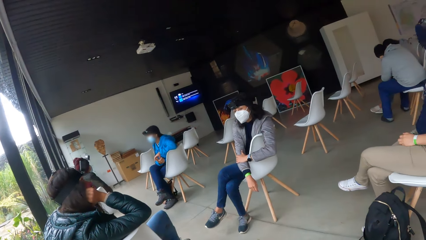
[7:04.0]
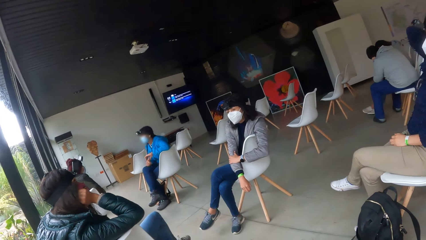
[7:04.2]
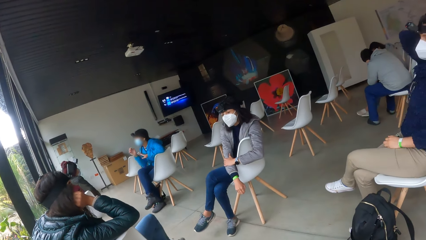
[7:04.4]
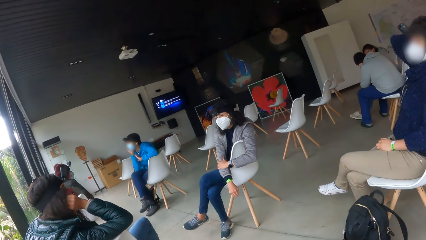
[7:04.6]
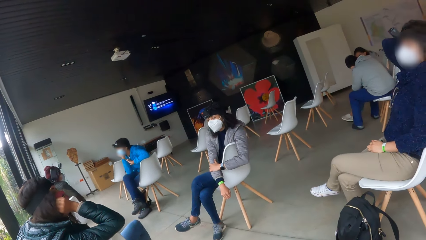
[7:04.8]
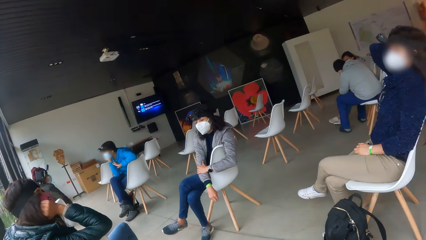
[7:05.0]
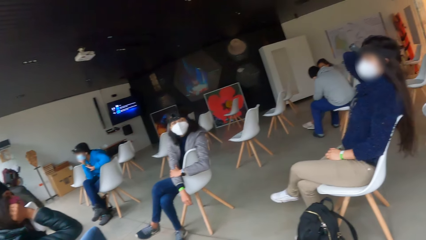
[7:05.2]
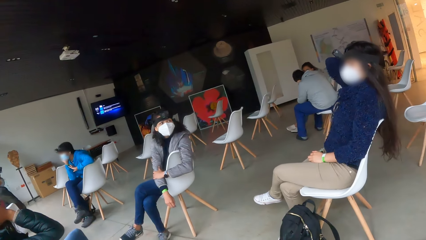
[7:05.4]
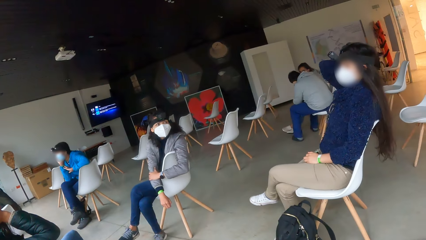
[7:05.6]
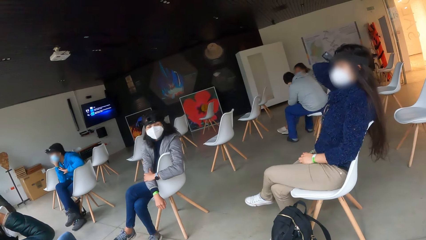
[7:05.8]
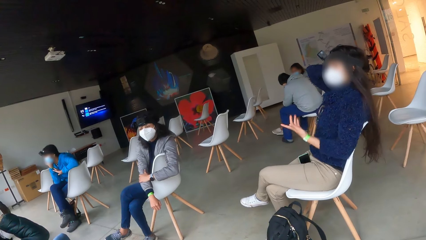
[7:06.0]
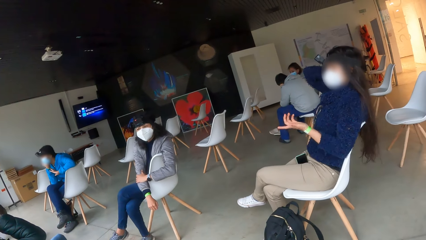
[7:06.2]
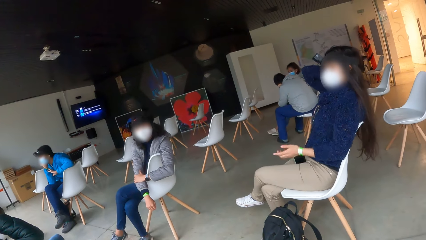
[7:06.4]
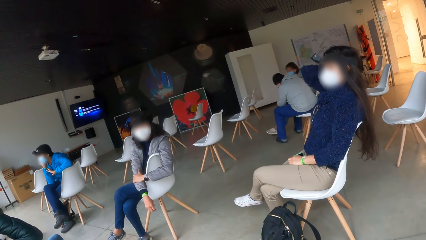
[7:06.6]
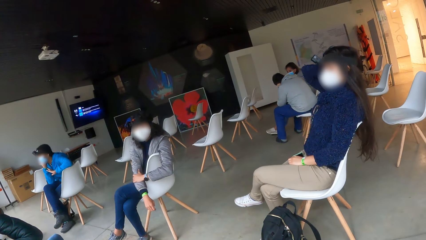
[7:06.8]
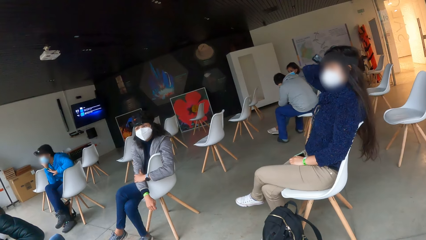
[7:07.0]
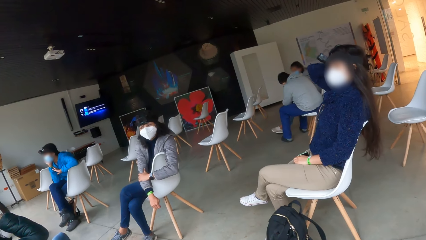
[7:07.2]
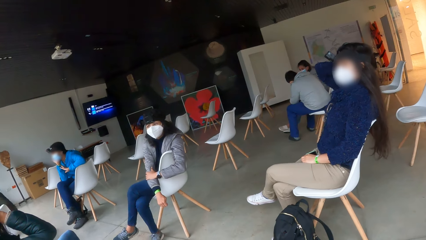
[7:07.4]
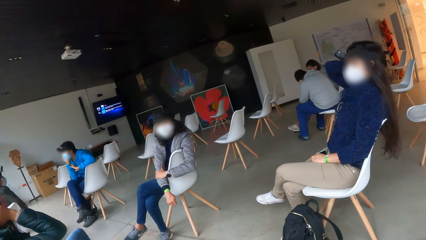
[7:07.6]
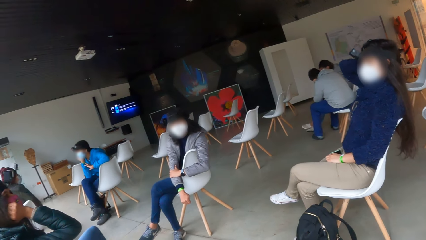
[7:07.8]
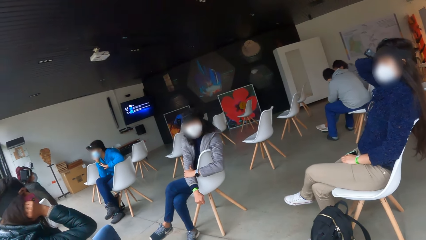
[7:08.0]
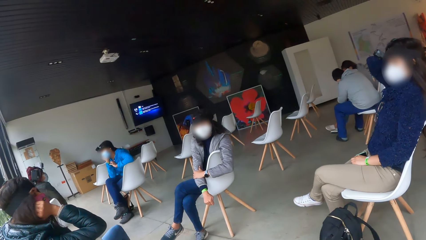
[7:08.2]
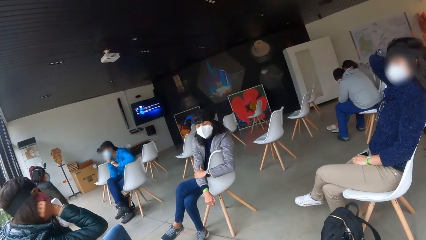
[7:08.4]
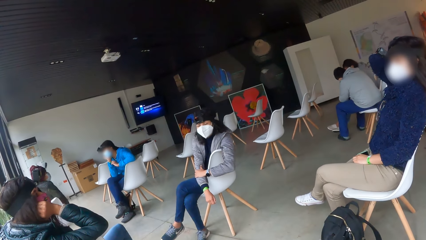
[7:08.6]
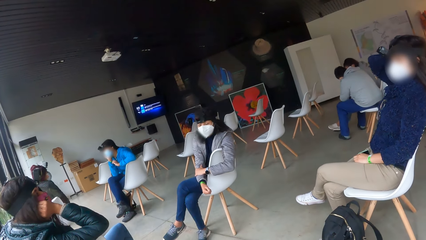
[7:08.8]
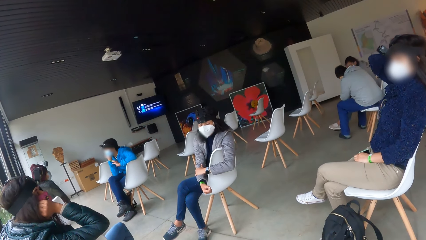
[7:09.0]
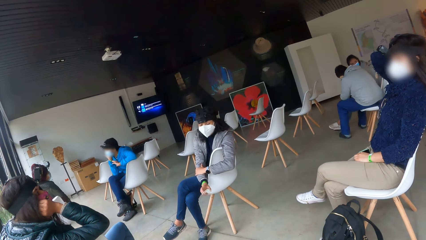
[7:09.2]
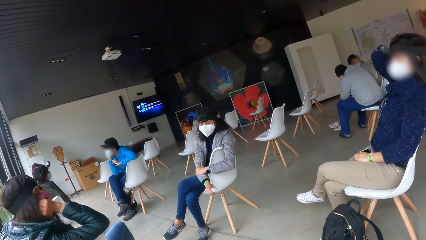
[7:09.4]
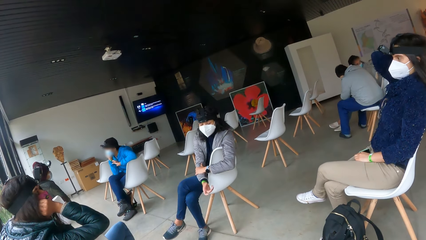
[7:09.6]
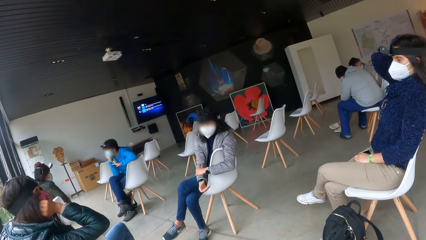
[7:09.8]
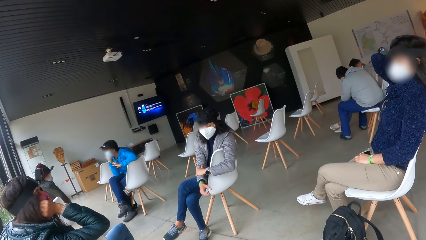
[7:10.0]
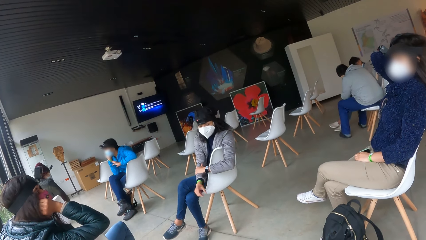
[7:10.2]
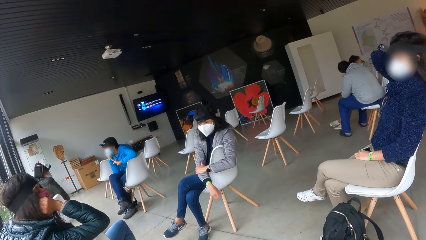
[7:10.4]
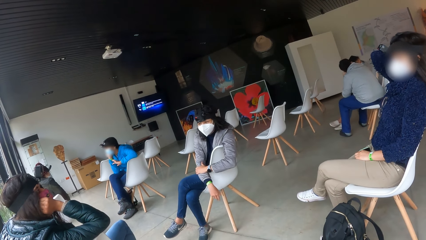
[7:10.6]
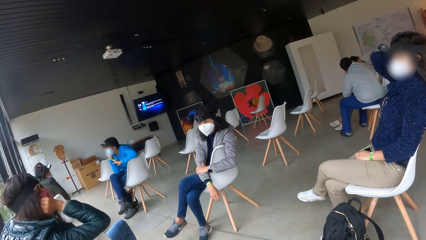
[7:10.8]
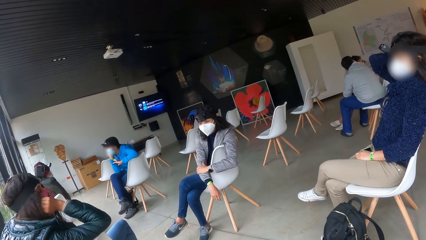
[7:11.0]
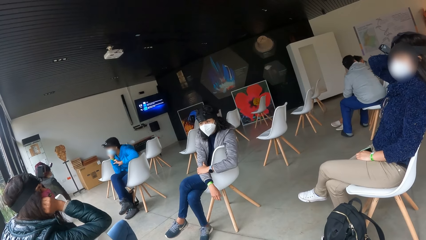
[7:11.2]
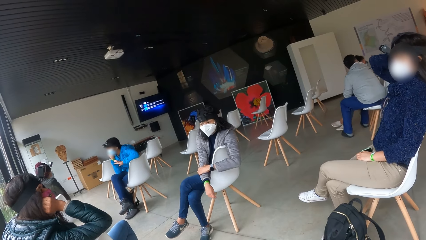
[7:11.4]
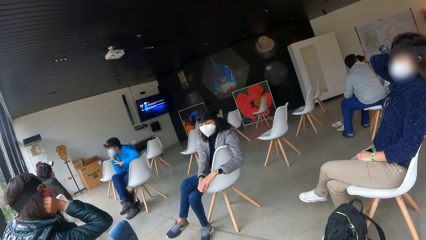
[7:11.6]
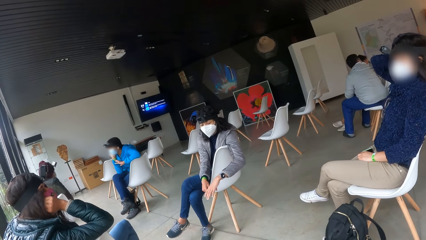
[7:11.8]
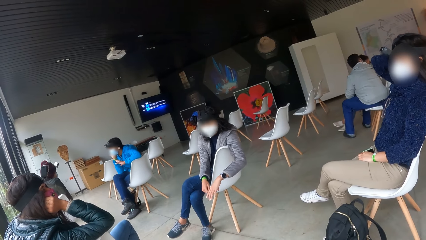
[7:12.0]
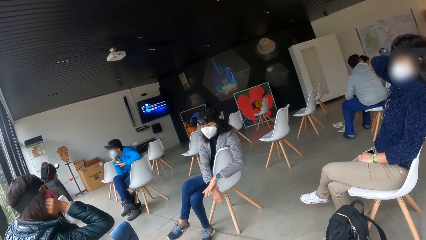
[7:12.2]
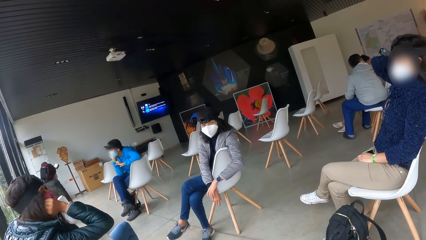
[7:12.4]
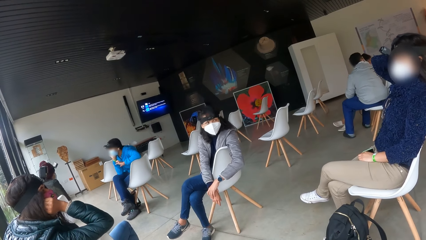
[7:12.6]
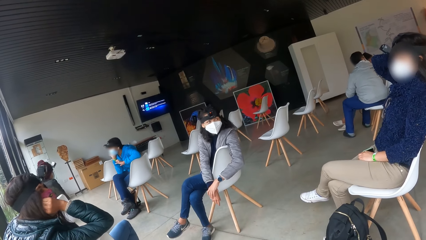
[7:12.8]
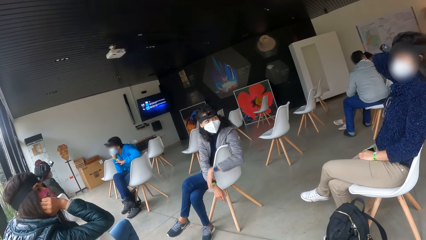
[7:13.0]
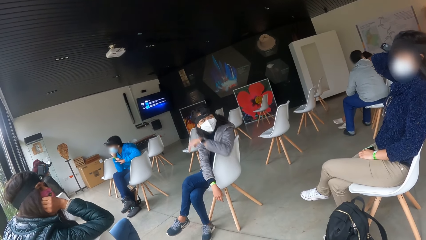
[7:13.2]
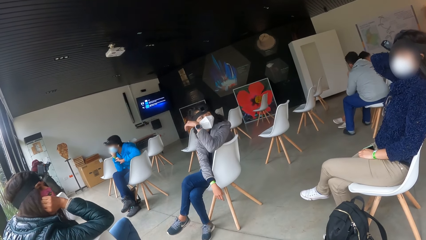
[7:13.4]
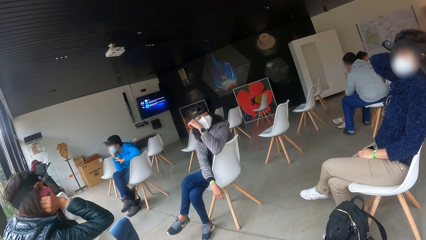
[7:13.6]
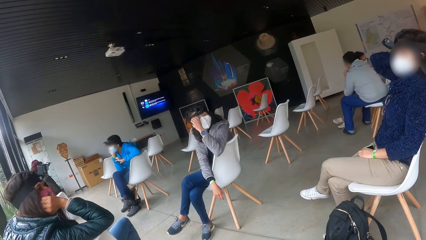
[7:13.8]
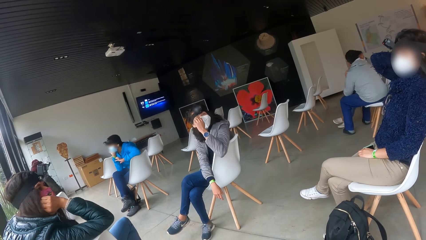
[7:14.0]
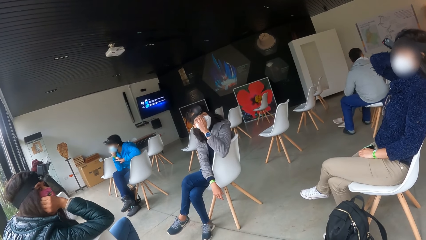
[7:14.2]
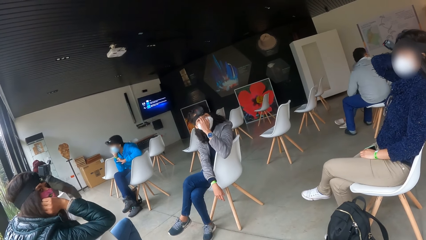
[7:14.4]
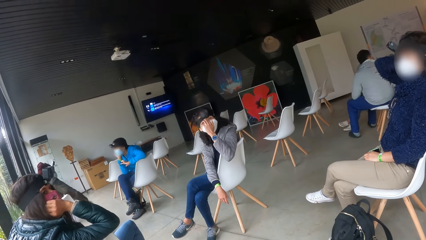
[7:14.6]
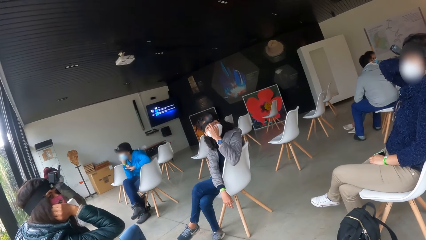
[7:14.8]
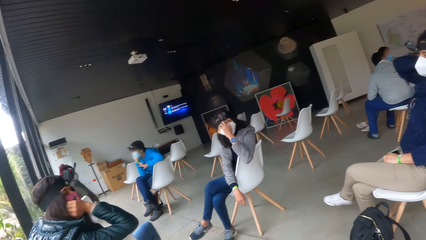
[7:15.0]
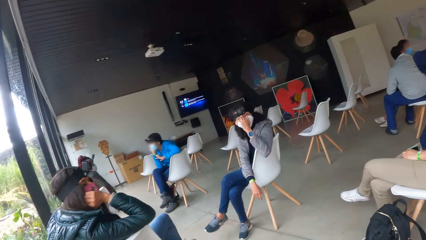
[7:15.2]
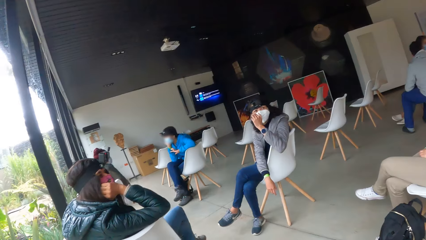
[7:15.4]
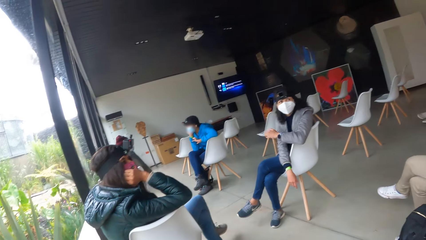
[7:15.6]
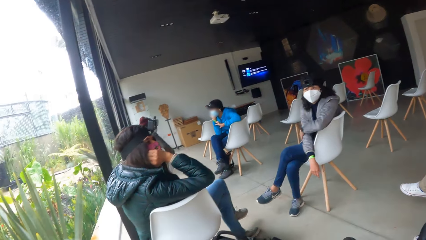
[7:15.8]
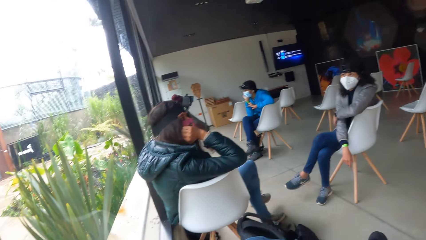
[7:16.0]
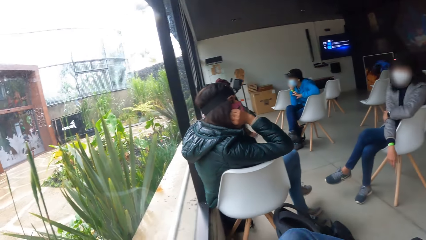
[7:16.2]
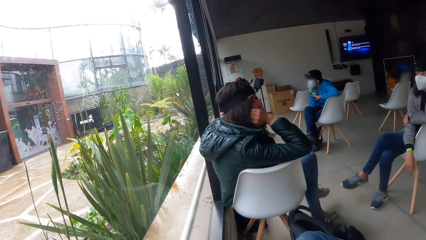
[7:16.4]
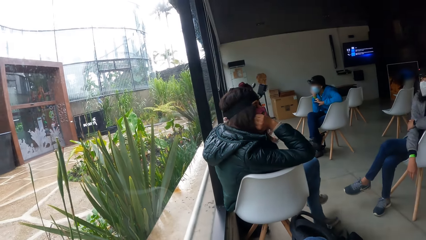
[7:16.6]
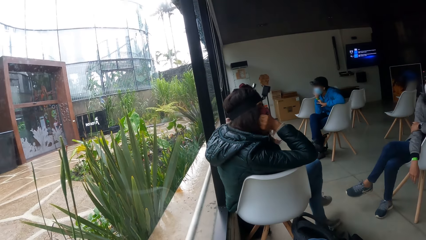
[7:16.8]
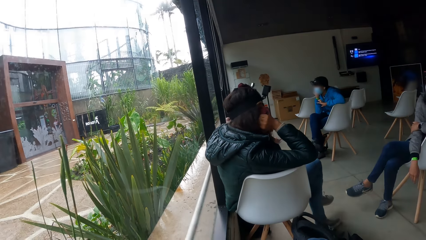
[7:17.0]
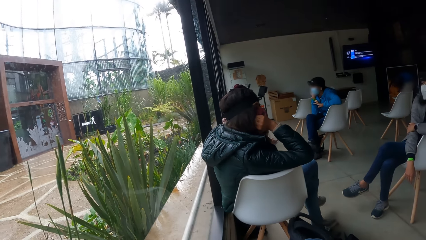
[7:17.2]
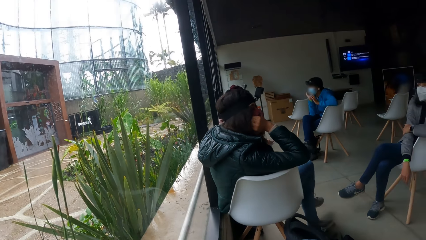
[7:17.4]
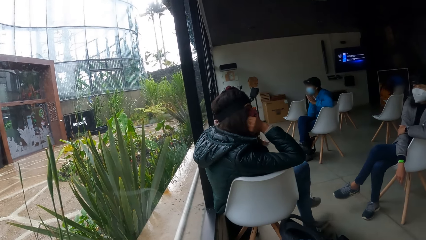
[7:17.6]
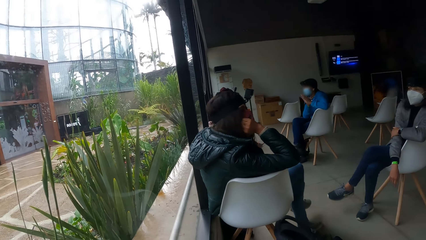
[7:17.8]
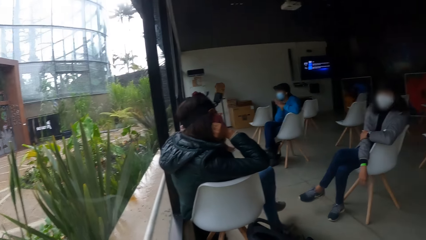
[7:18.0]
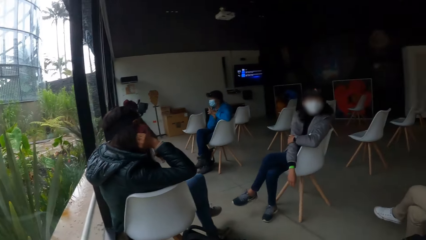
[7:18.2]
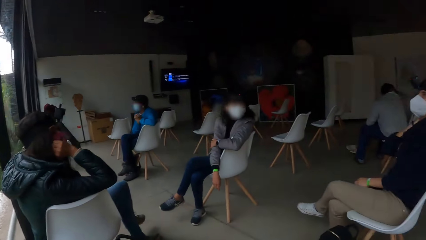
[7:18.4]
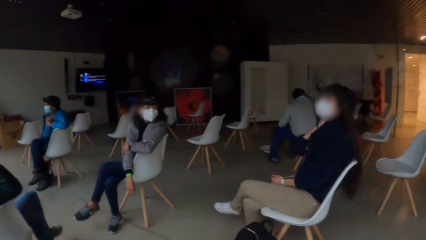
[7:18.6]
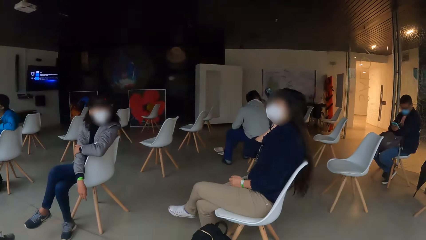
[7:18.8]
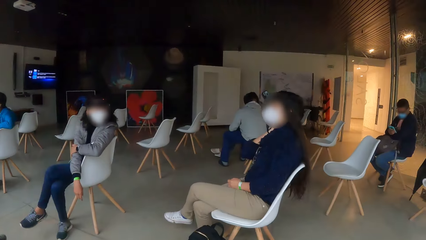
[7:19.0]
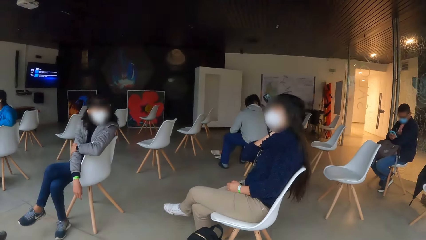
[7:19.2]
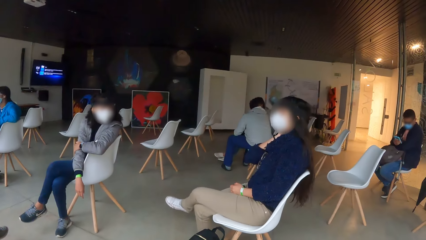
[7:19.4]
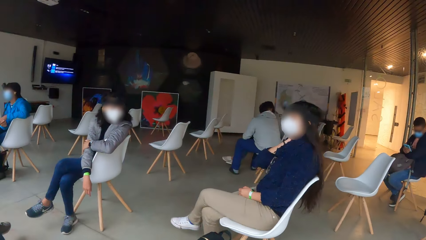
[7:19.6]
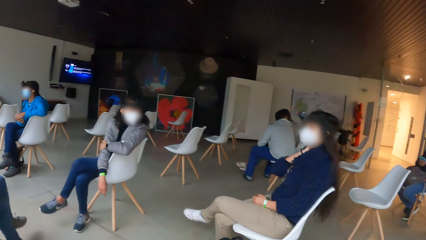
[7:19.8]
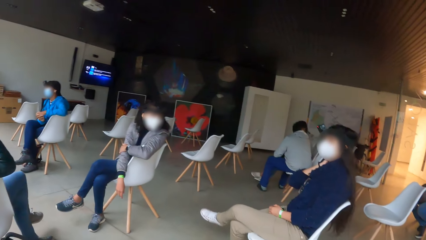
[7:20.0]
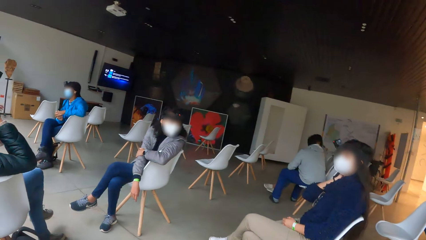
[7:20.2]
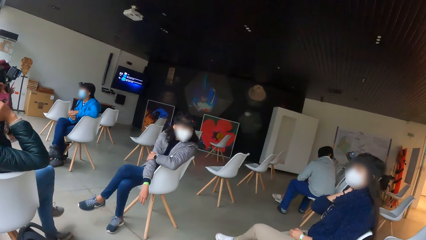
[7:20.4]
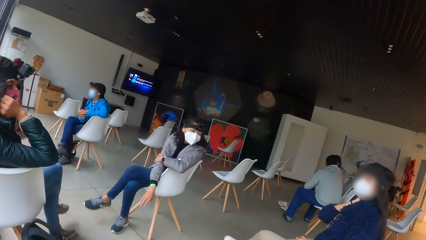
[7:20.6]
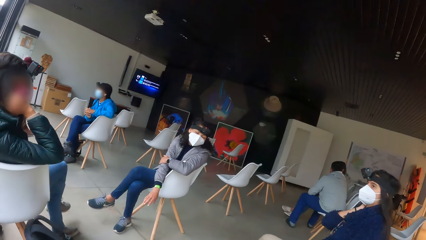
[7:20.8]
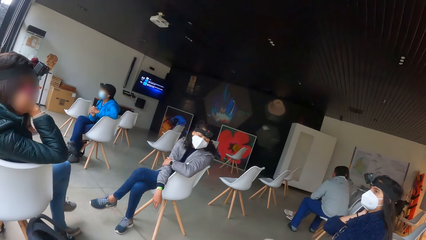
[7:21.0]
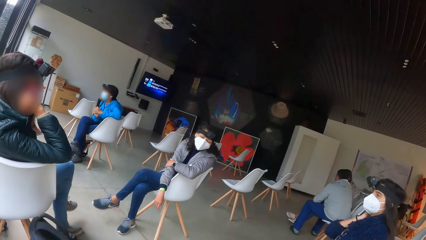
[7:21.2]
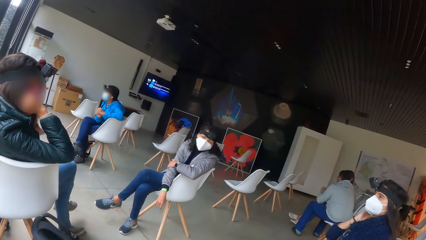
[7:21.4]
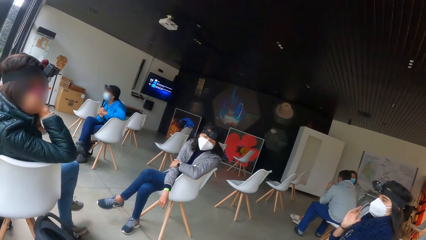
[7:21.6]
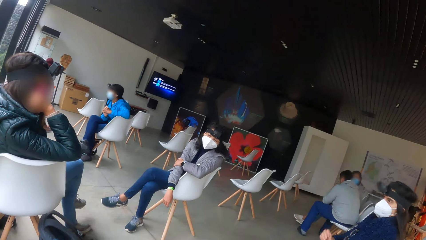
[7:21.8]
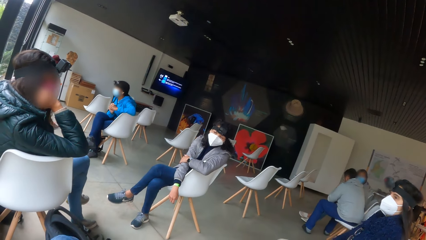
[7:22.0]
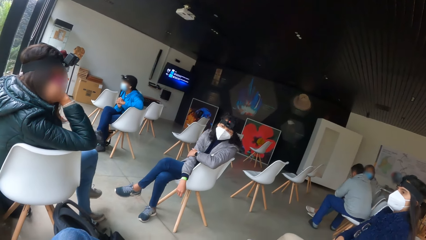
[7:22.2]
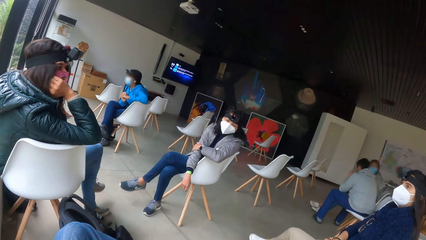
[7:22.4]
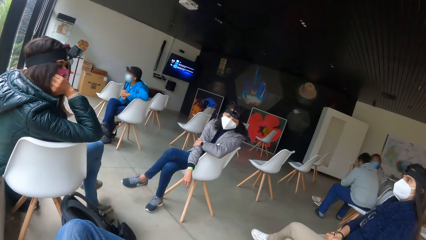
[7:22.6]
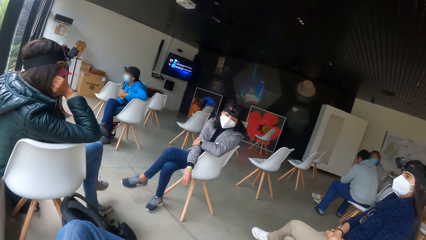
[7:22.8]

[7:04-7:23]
A woman makes gestures. Another woman makes gestures.
